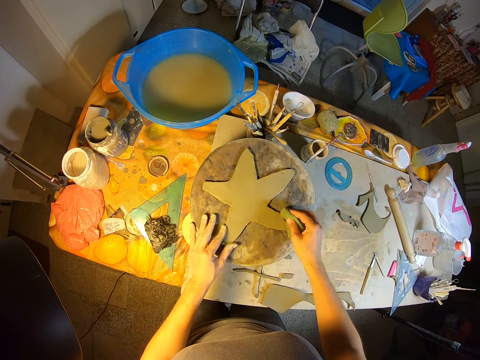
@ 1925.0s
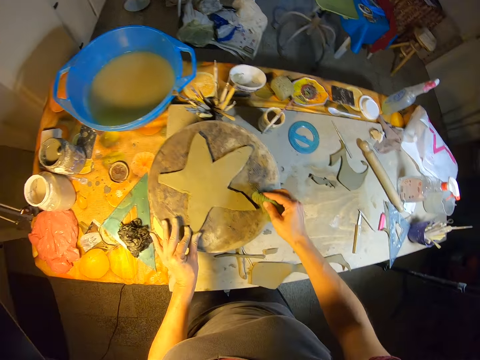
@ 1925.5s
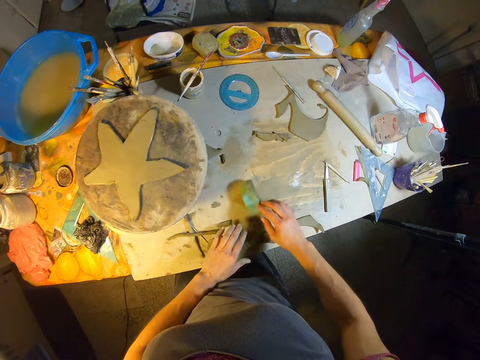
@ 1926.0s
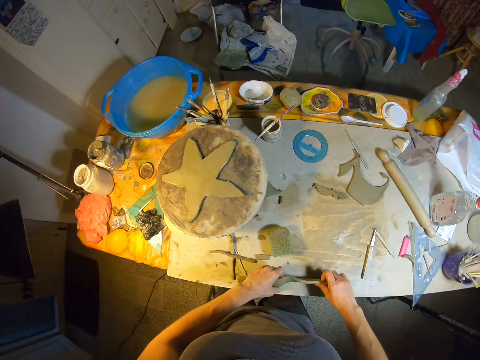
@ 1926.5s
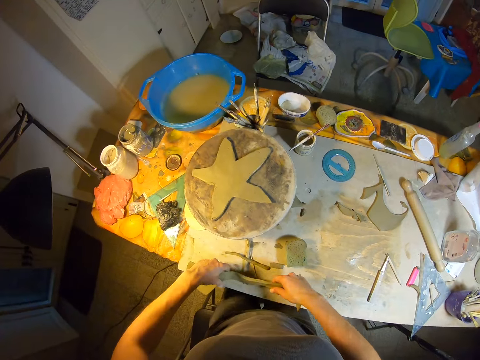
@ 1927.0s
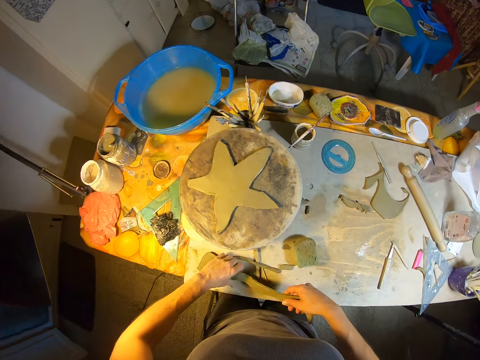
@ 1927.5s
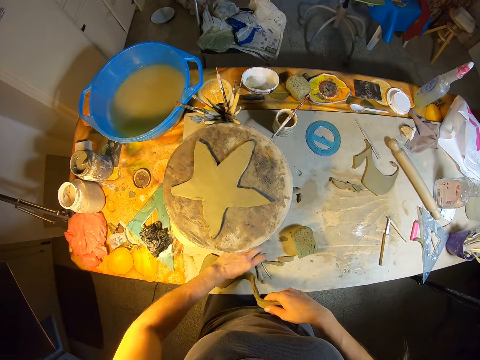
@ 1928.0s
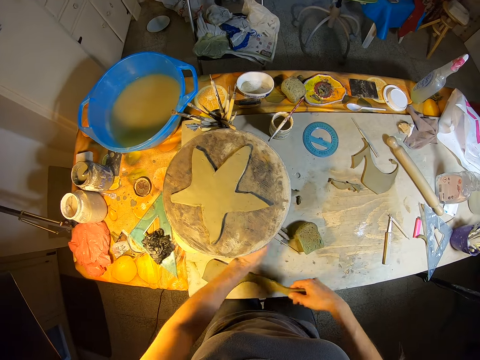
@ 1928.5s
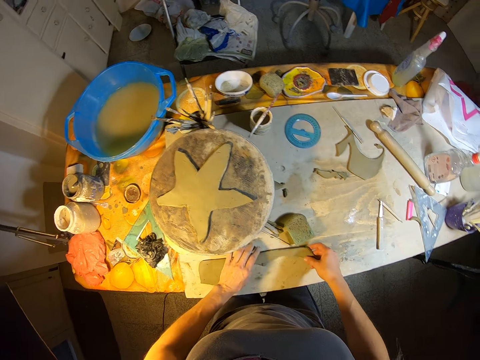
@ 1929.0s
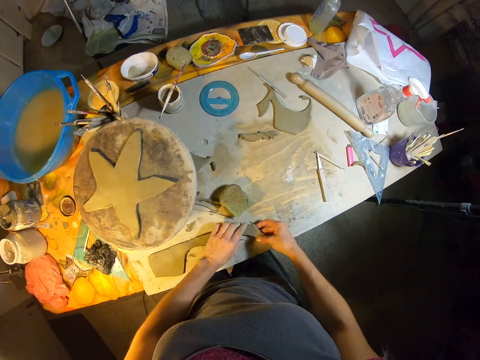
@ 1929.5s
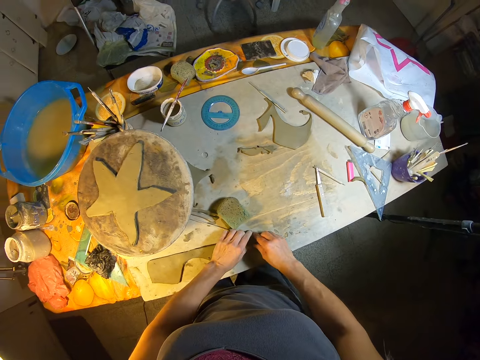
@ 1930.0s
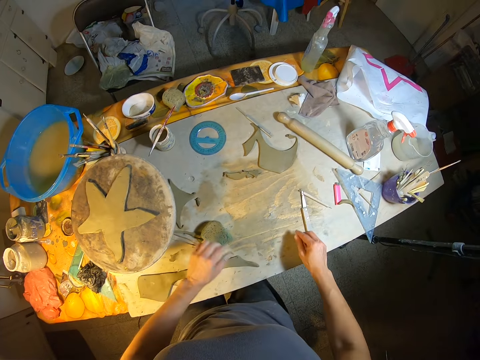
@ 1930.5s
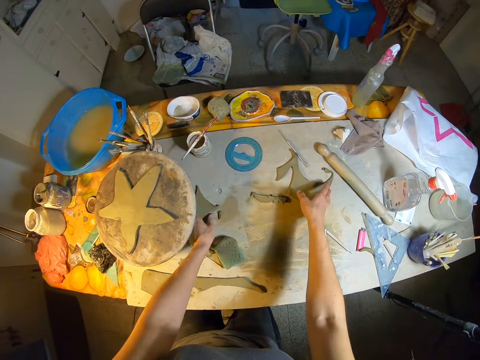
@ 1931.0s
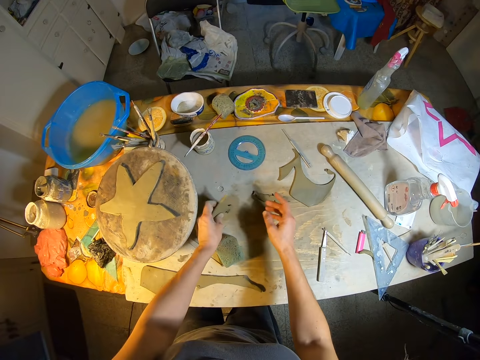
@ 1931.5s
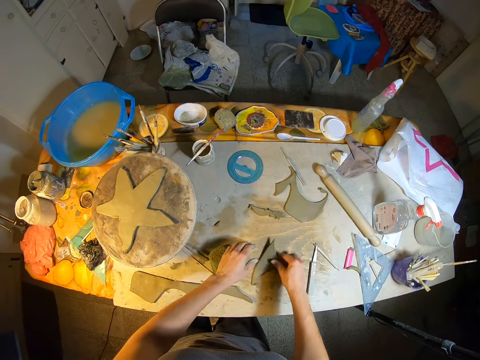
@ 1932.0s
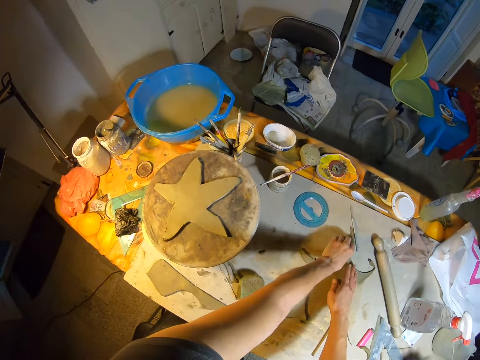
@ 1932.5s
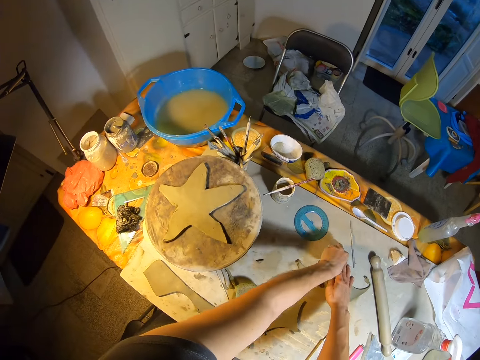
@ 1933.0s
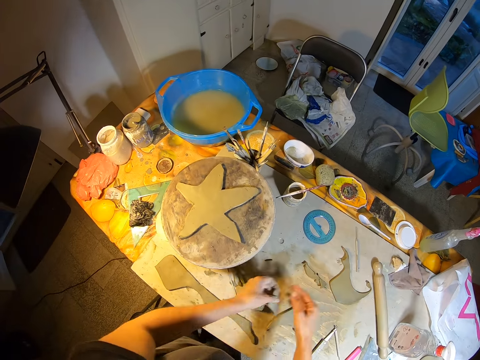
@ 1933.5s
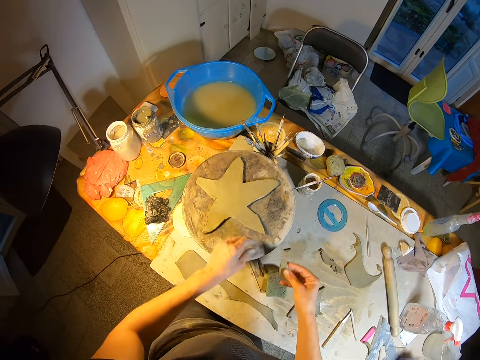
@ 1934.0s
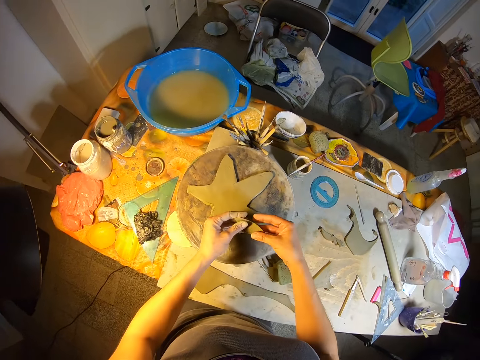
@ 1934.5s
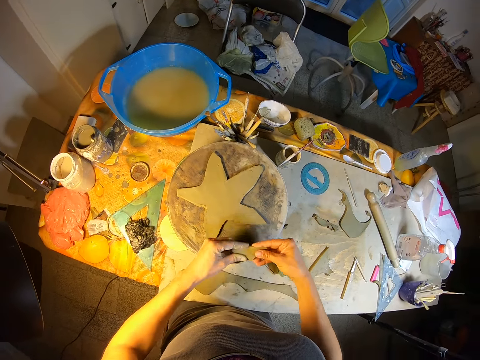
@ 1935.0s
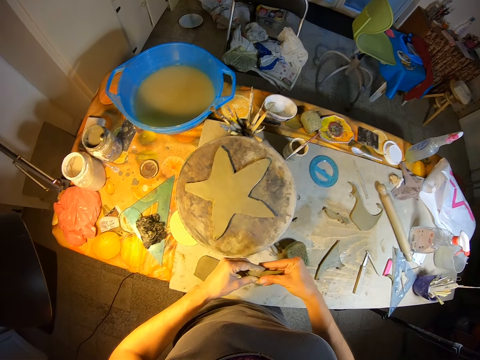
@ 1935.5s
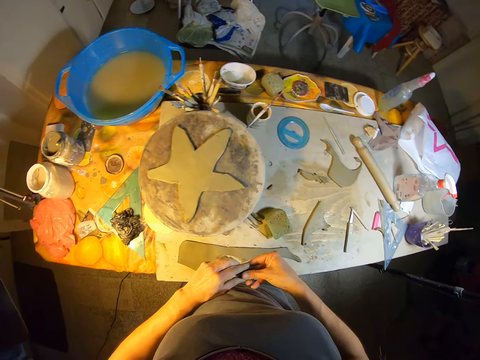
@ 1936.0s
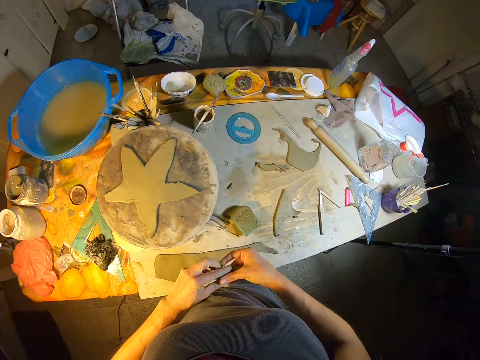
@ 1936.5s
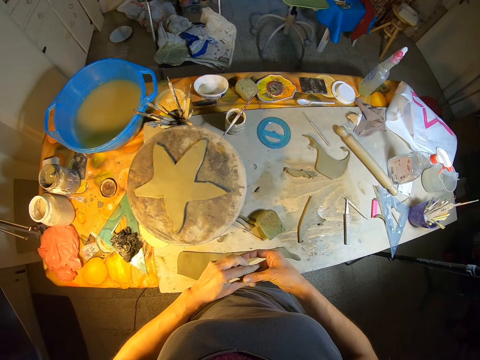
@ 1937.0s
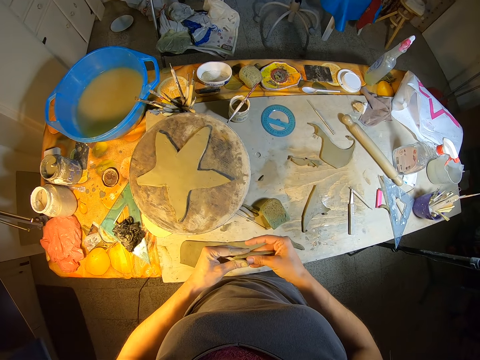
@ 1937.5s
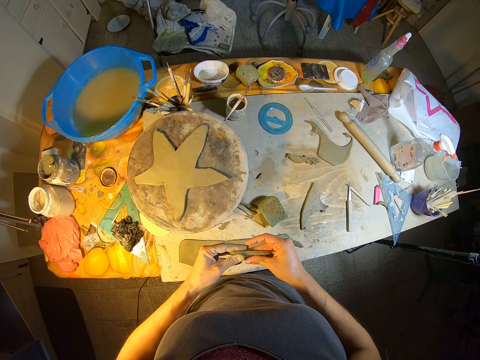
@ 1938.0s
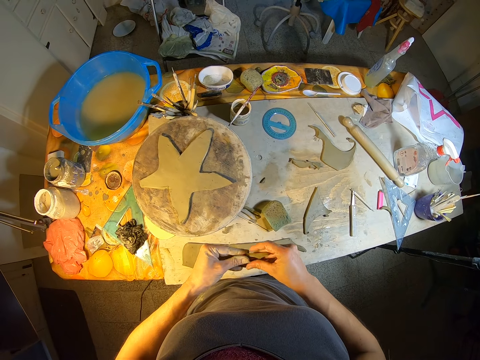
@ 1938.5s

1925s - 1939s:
The camera wearer drops the sponge on the table with her right hand. She picks a piece of clay or mold from the table with both hands. She touches the mold. She drops the piece of clay on the table with both hands. She picks the piece of clay on the table with her left hand. She drops the piece of clay on the table with both hands. She cuts a piece of clay from the piece of clay with both hands. She molds the clay with both hands. She picks the mold.

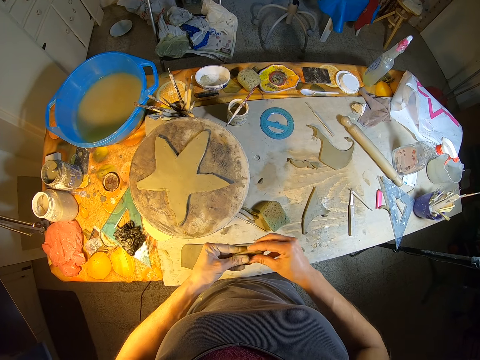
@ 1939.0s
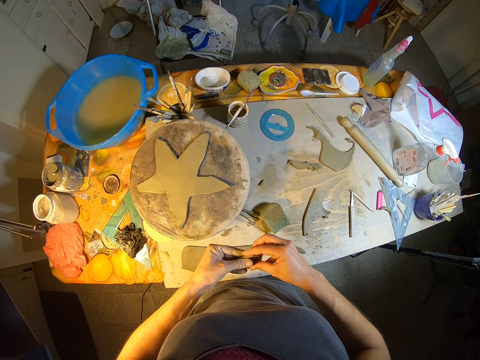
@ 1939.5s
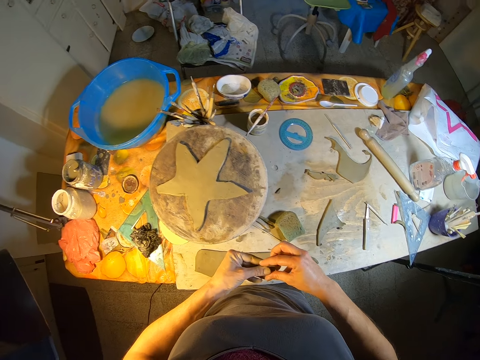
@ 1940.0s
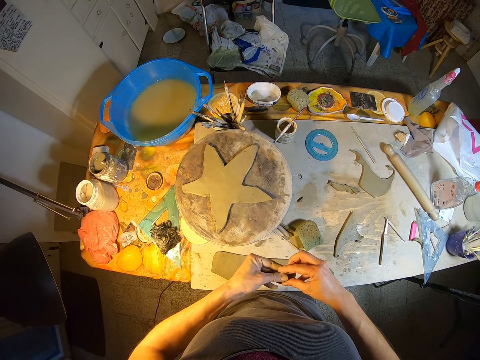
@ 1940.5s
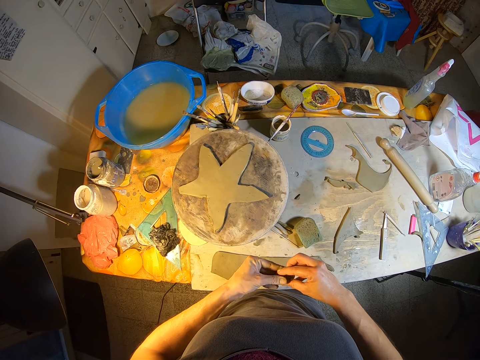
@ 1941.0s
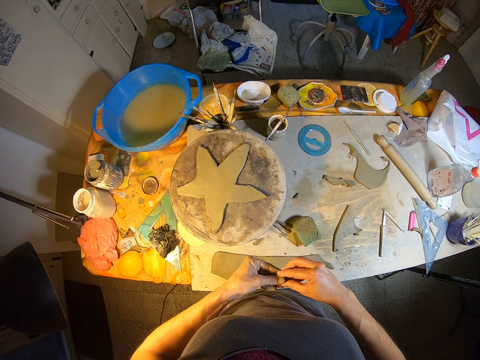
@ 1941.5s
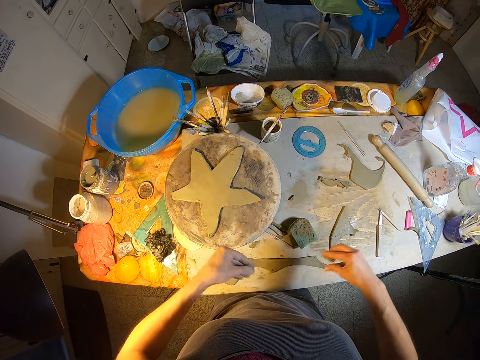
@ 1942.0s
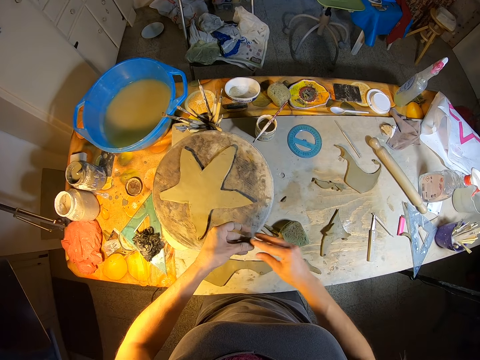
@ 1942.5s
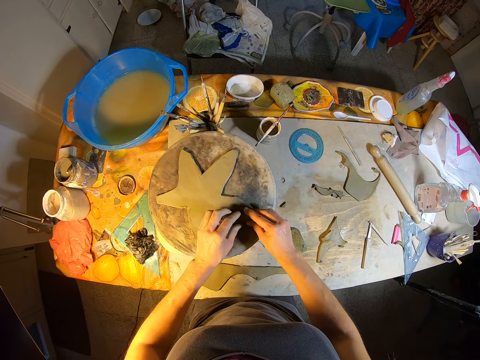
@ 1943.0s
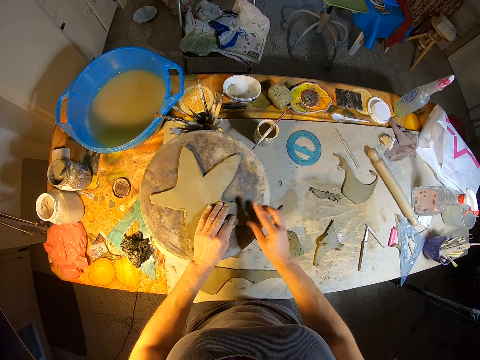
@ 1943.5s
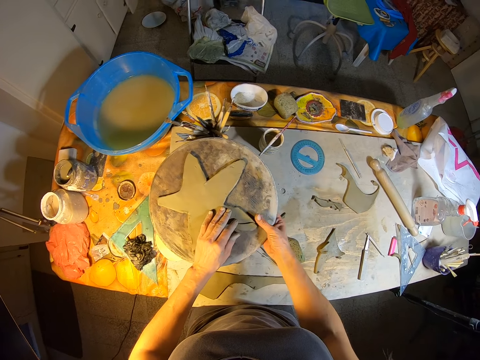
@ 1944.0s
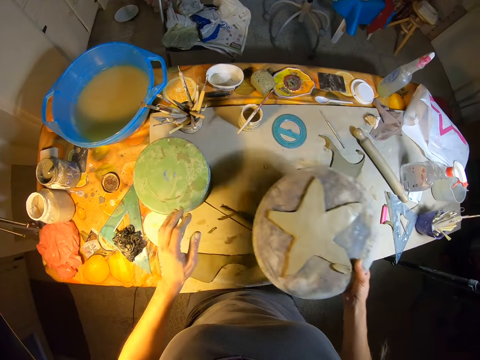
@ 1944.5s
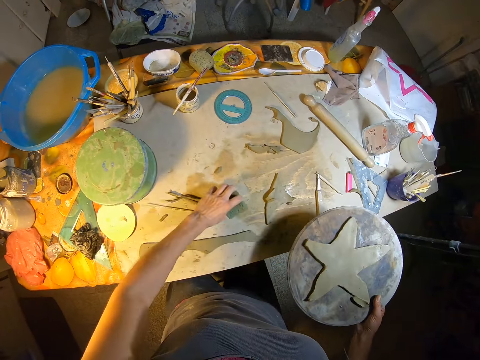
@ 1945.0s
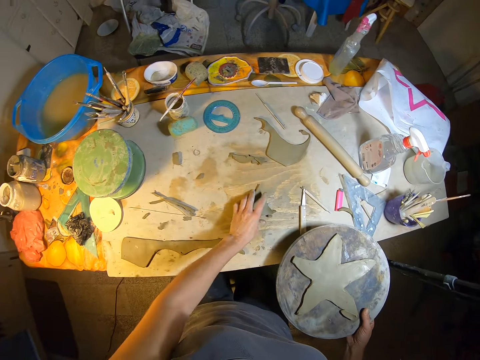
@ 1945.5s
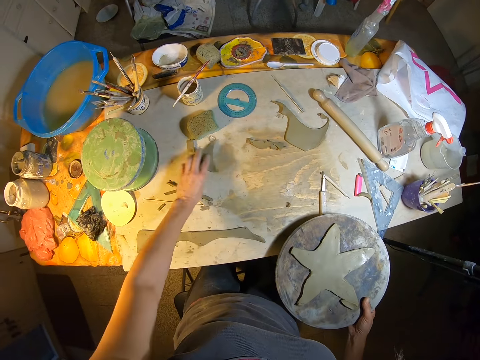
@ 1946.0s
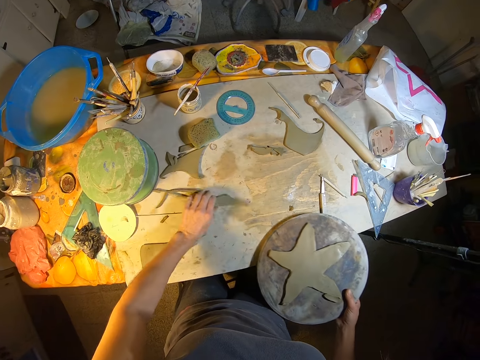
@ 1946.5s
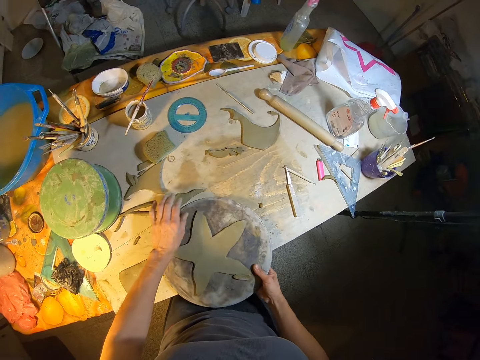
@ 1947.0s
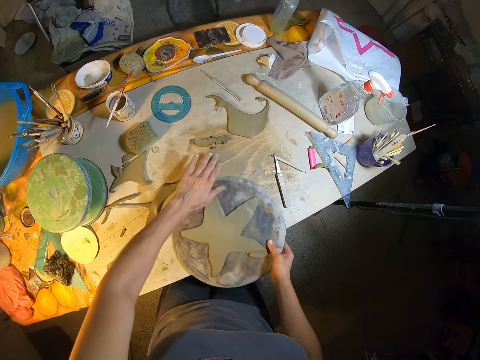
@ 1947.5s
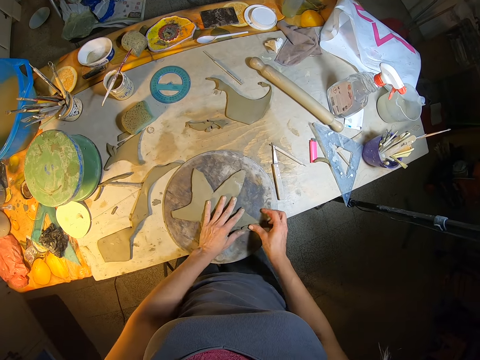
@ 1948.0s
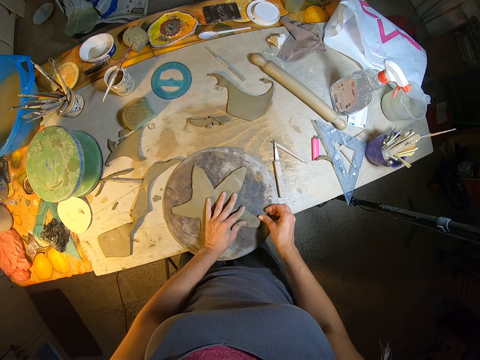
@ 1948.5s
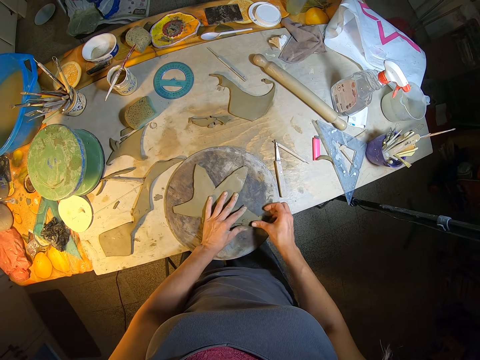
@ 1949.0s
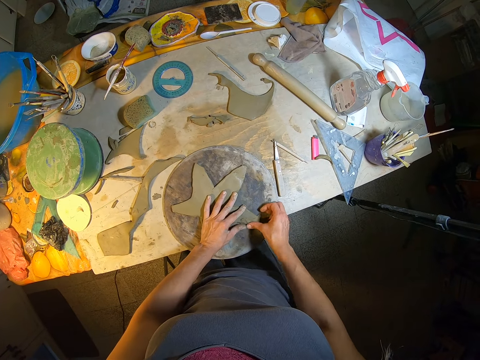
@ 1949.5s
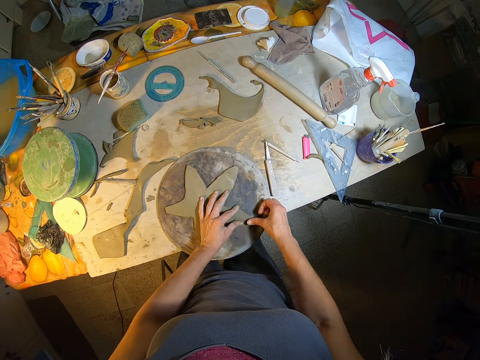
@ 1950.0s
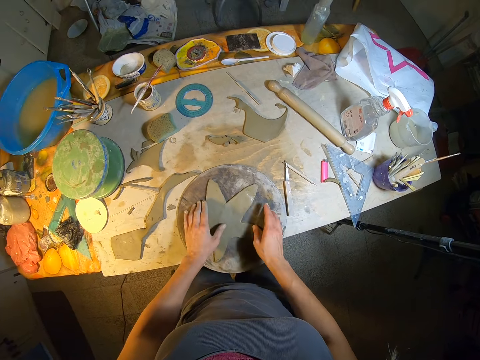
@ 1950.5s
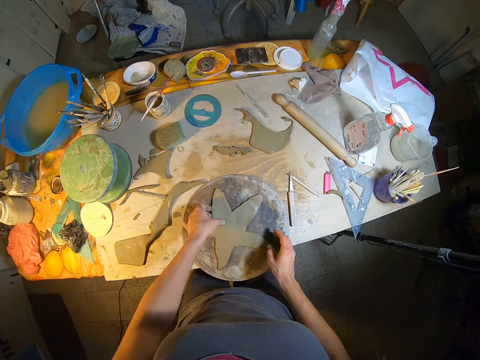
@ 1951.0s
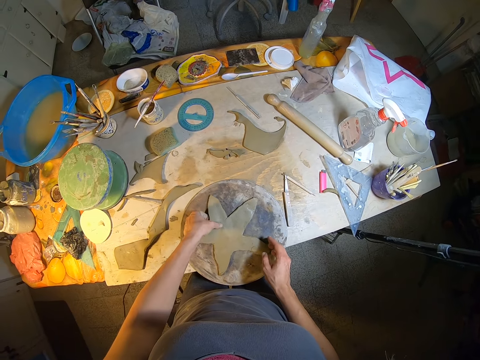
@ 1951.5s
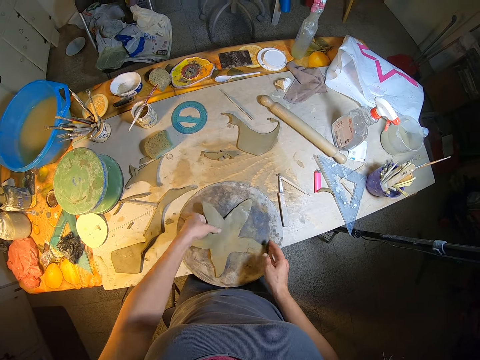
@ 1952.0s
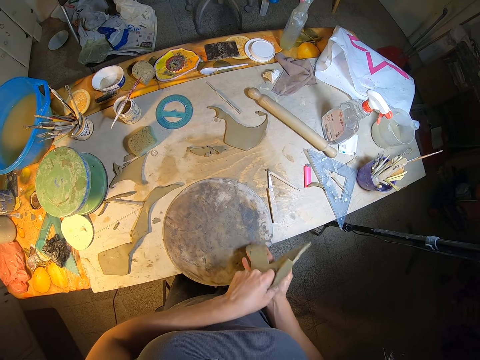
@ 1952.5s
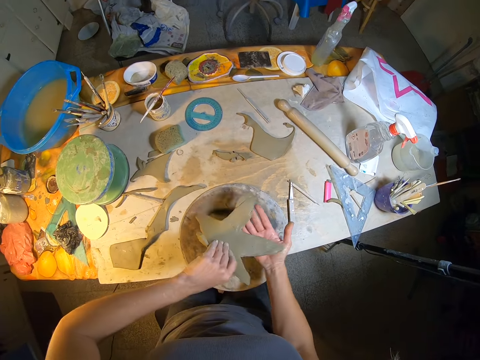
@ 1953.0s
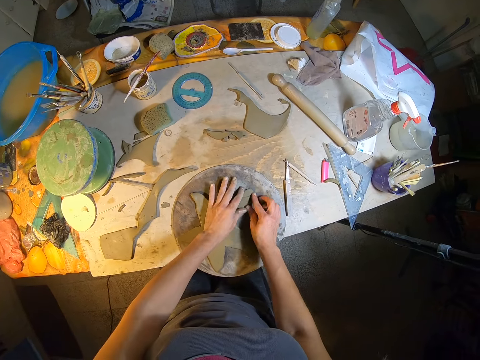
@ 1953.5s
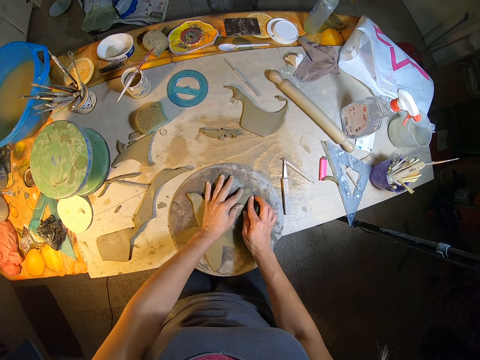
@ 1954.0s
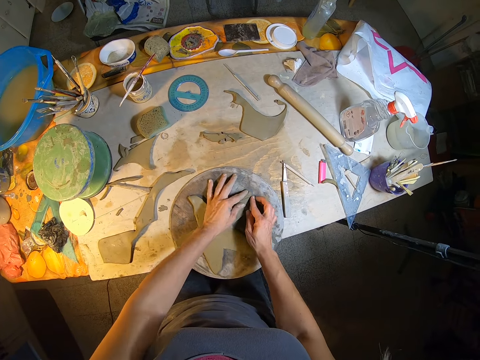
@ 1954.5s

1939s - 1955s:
The camera wearer cuts the piece of clay into two with both hands. She drops a piece of clay on the table with her right hand. She adds a piece of clay to the clay mold on the potter's wheel with both hands. She joins the mold to the star mold. She picks up the potter's wheel from a whirler with her right hand. She puts the board away. She clears the table with her left hand. She moves the mold. She drops the potter's wheel on the table with her right hand. She molds the clay to the clay mold on the potter's wheel with both hands. She adjusts the star mold. She flips the clay mold with both hands. She drops the clay mold on the potter's wheel with both hands. She molds the clay mold on the potter's wheel with both hands.
